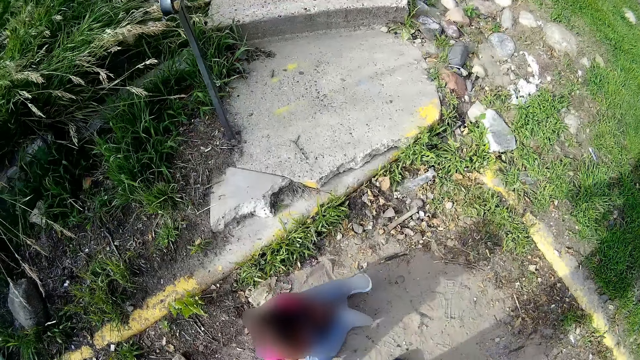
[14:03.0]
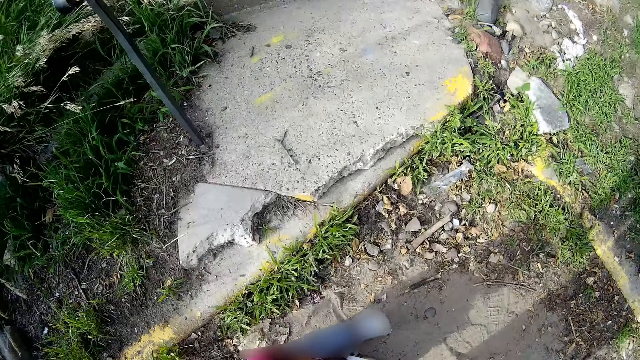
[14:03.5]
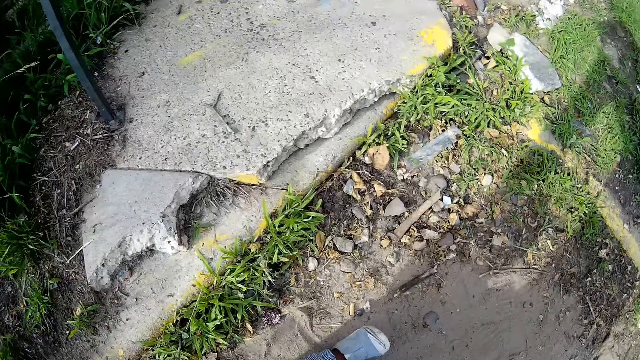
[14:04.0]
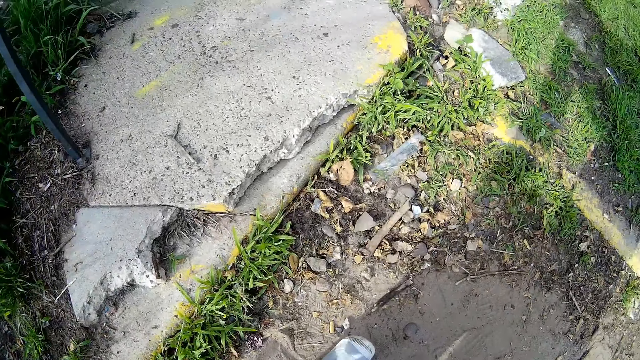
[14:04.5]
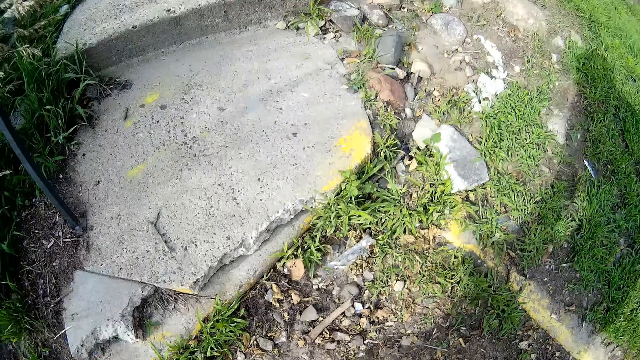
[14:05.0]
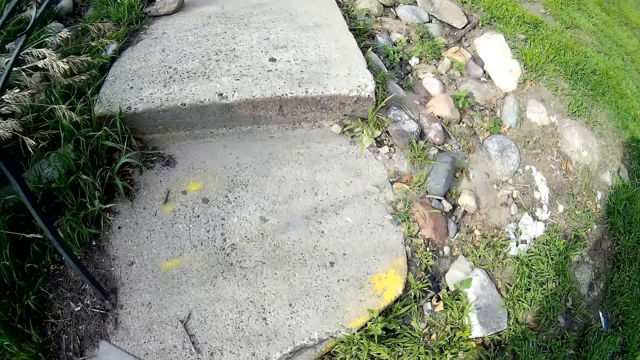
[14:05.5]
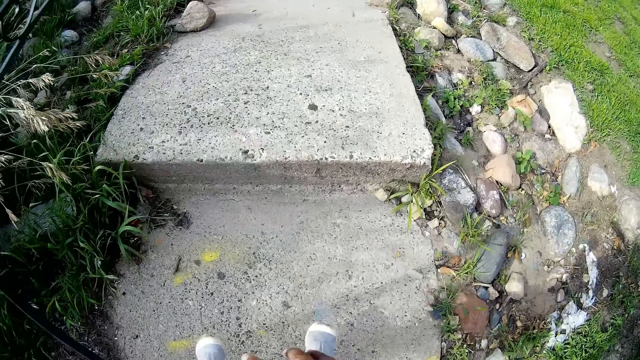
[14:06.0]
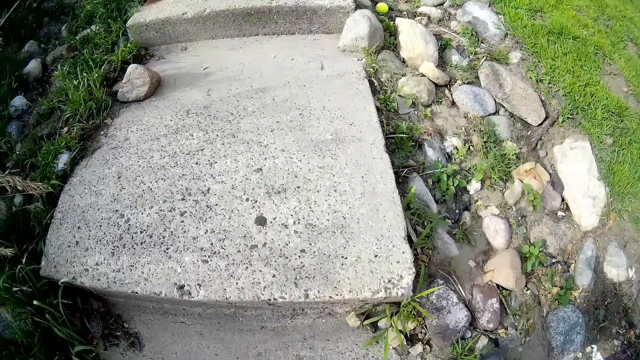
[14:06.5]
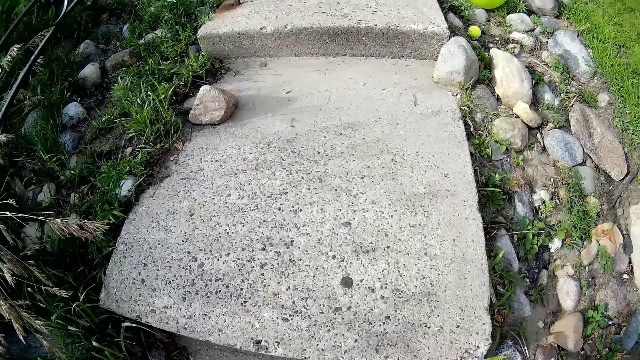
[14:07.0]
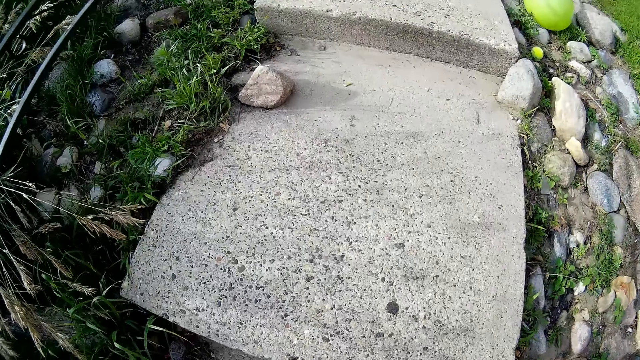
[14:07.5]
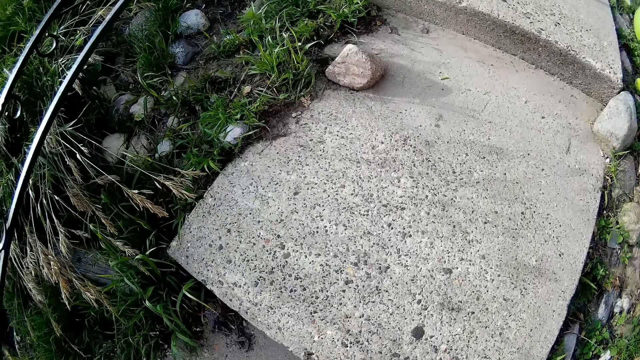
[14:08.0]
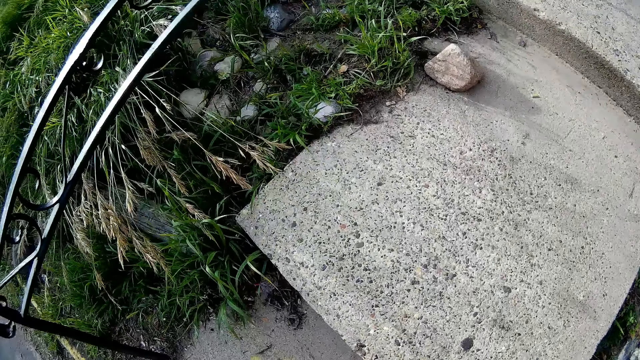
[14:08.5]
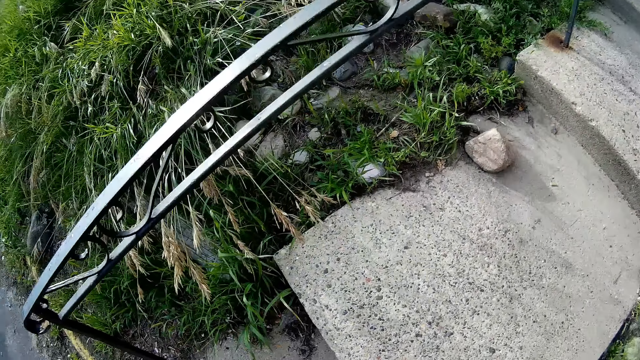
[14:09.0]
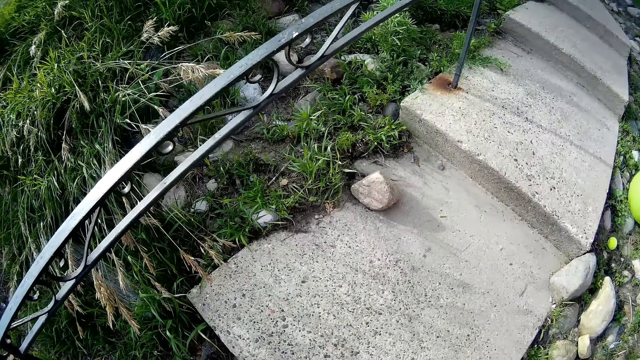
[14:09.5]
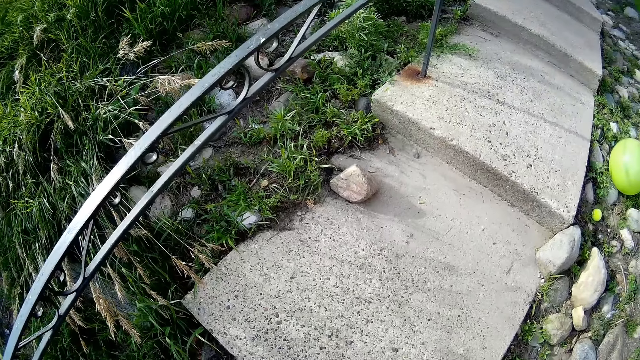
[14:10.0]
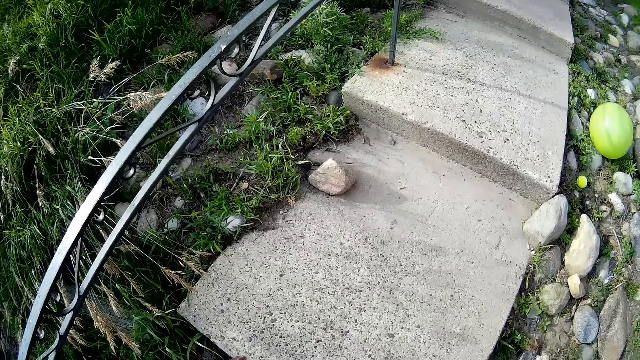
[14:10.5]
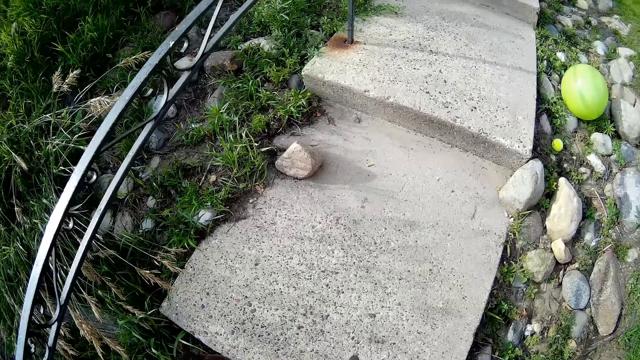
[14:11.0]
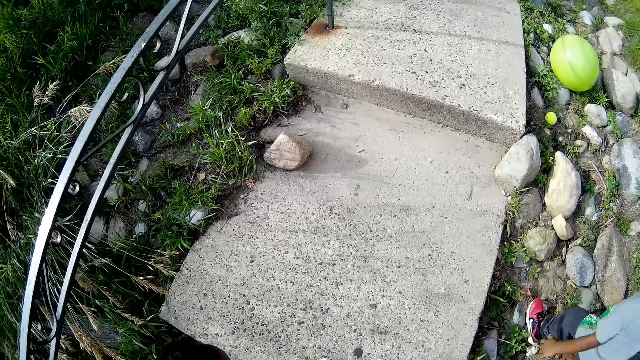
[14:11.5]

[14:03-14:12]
The camera wearer picks up a baby from the ground. They take a flight of stairs.

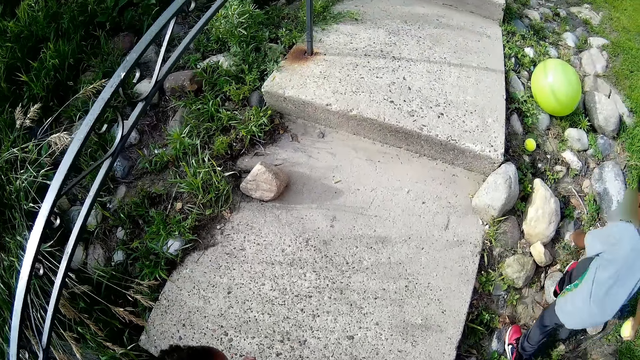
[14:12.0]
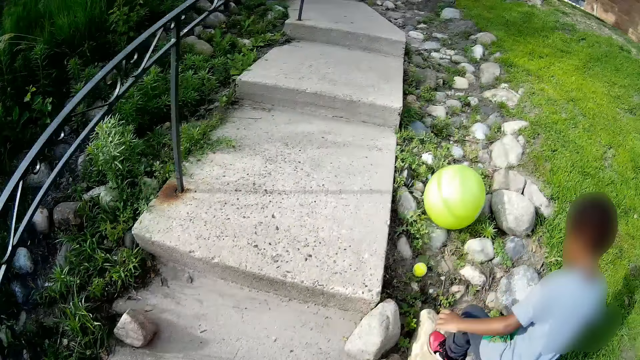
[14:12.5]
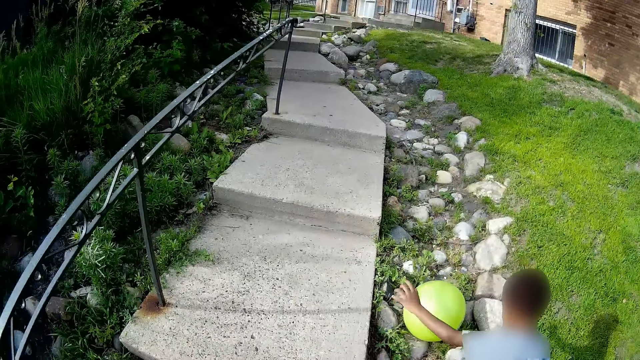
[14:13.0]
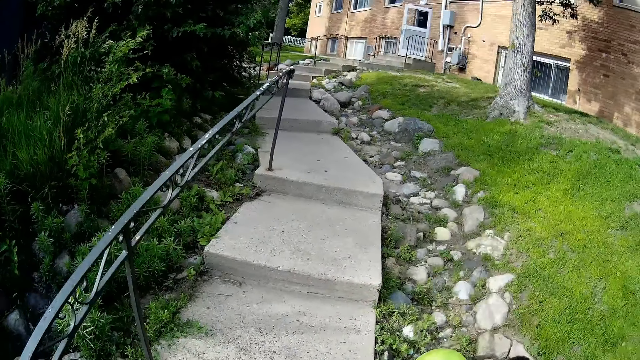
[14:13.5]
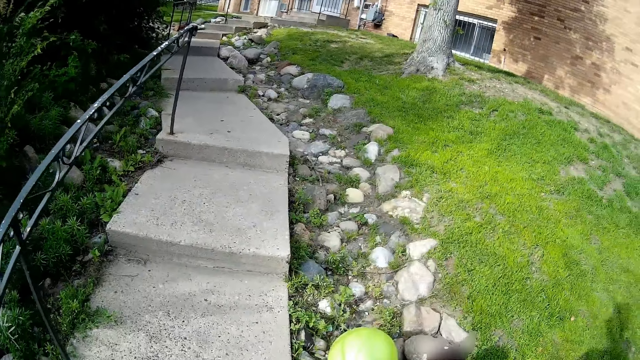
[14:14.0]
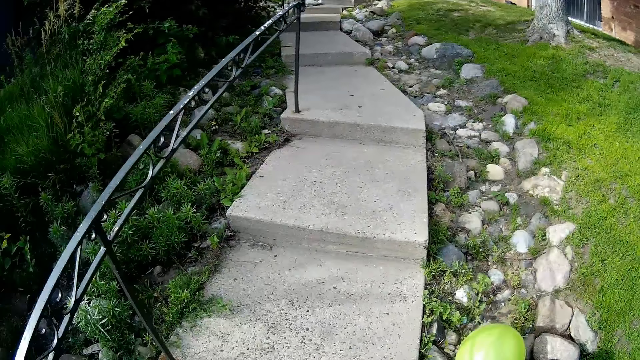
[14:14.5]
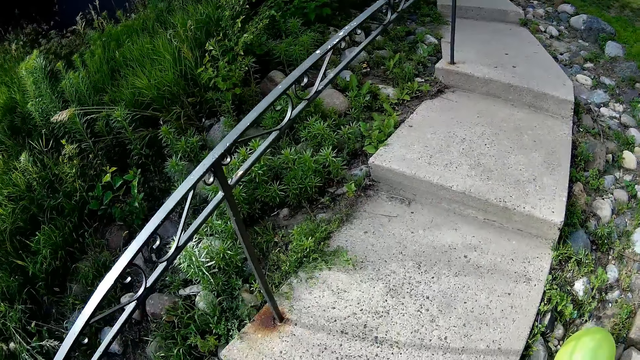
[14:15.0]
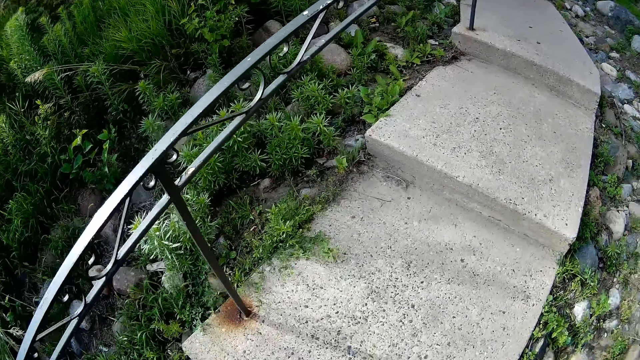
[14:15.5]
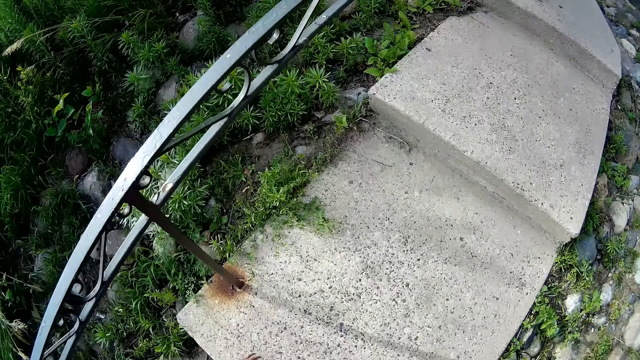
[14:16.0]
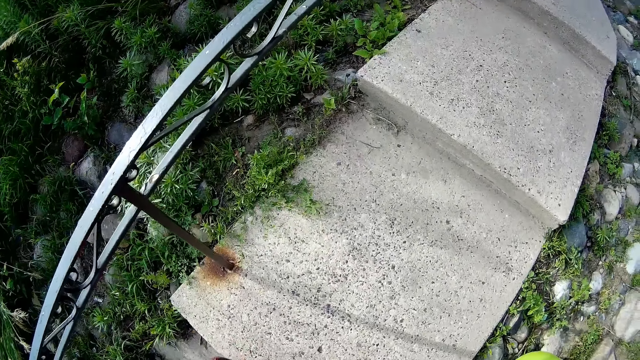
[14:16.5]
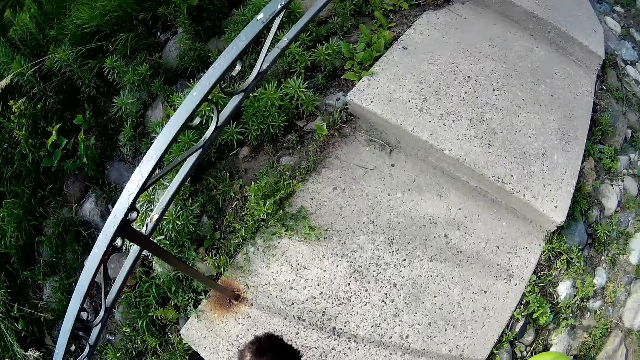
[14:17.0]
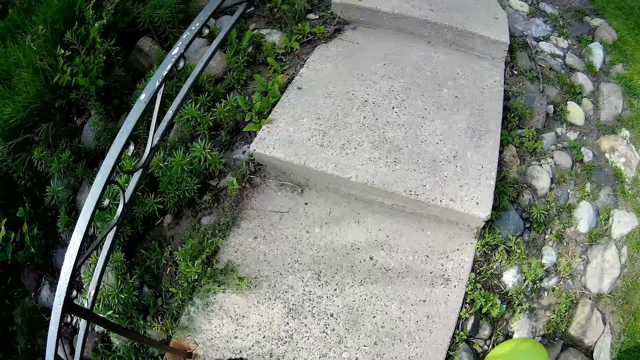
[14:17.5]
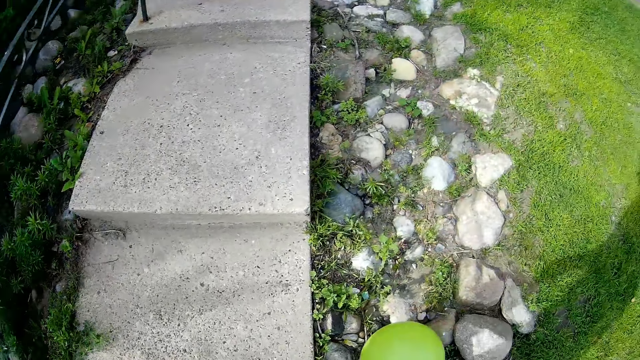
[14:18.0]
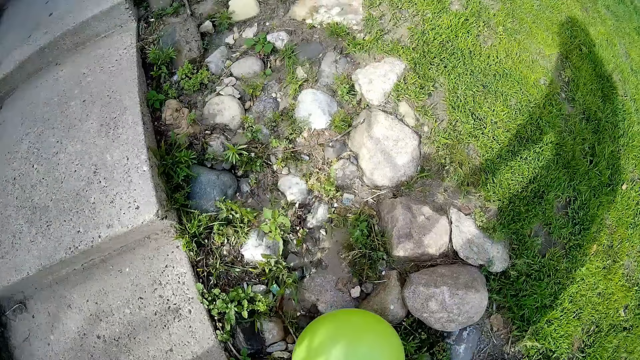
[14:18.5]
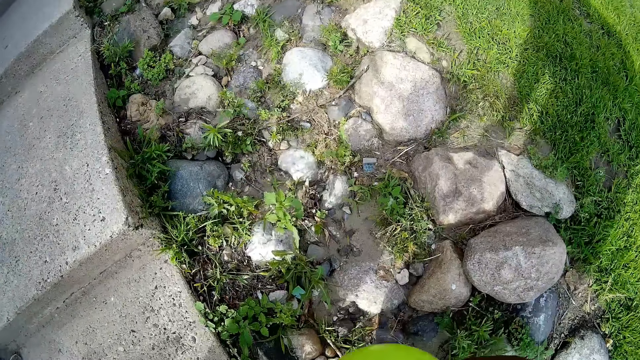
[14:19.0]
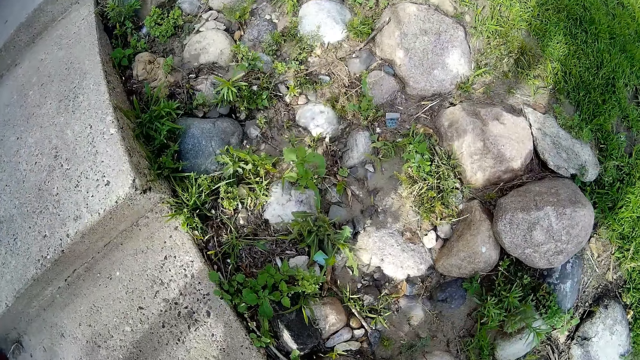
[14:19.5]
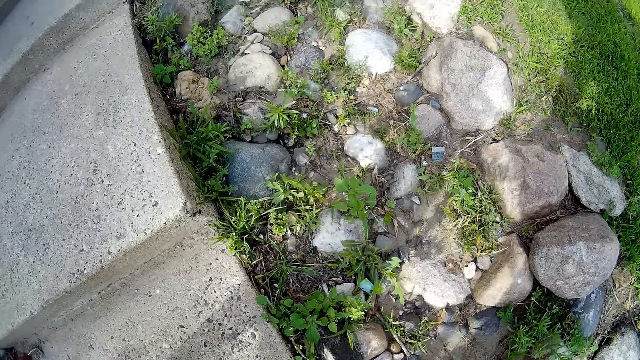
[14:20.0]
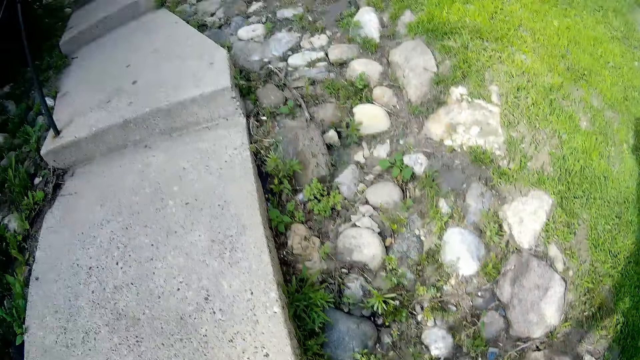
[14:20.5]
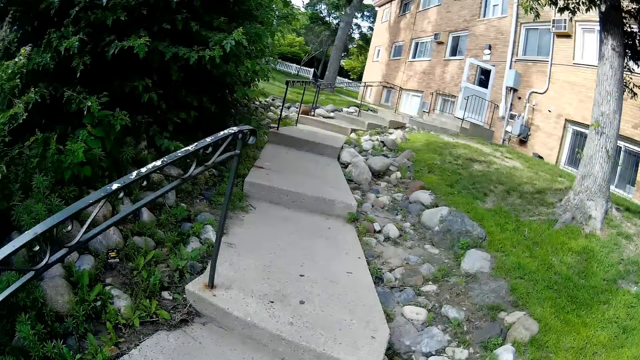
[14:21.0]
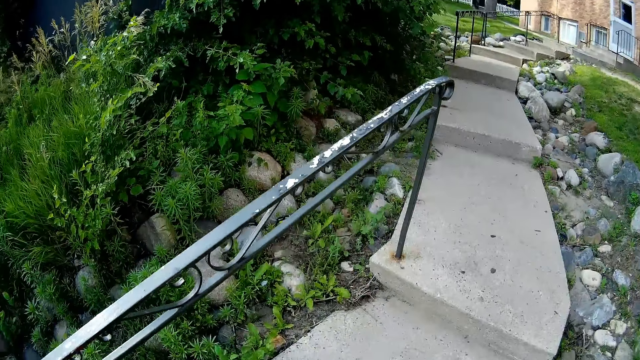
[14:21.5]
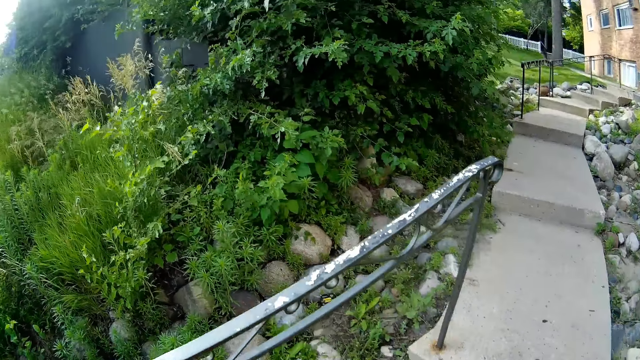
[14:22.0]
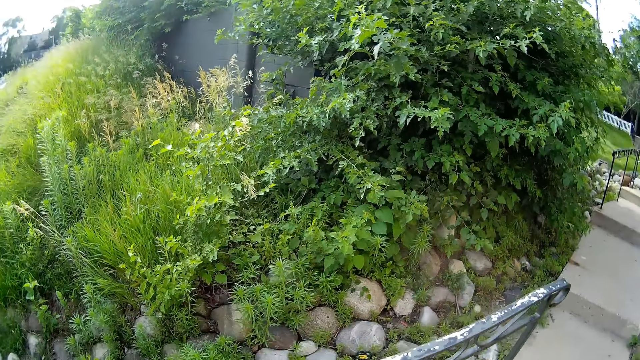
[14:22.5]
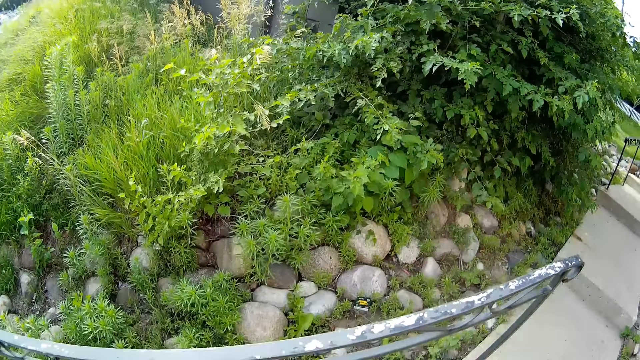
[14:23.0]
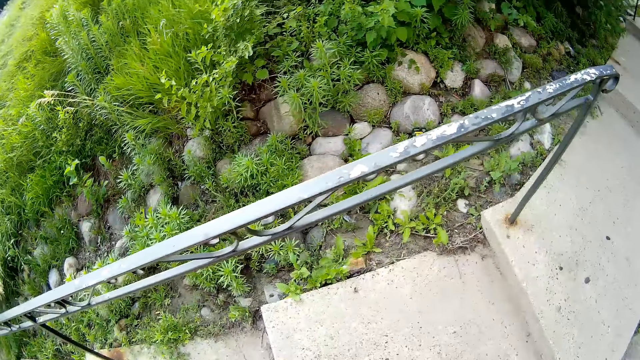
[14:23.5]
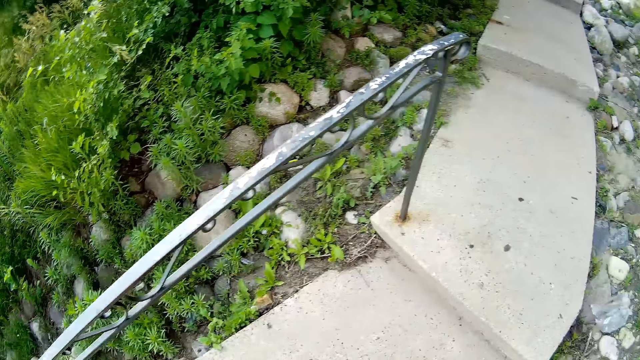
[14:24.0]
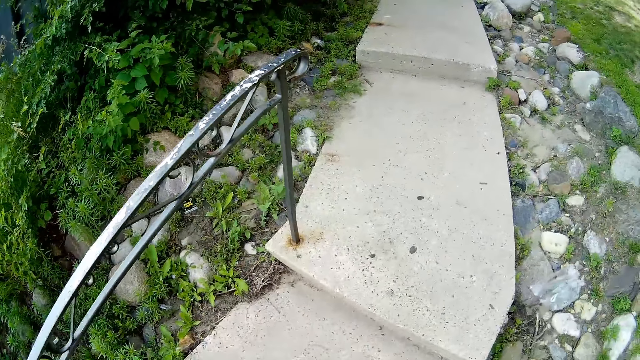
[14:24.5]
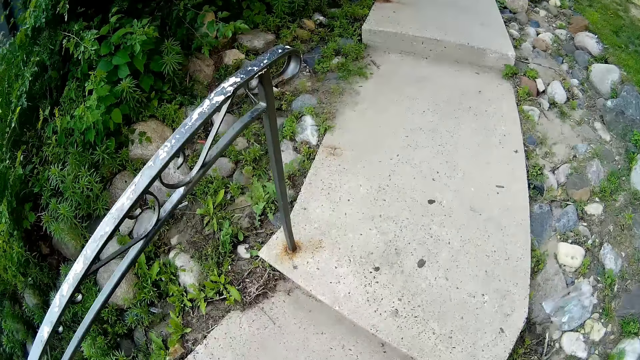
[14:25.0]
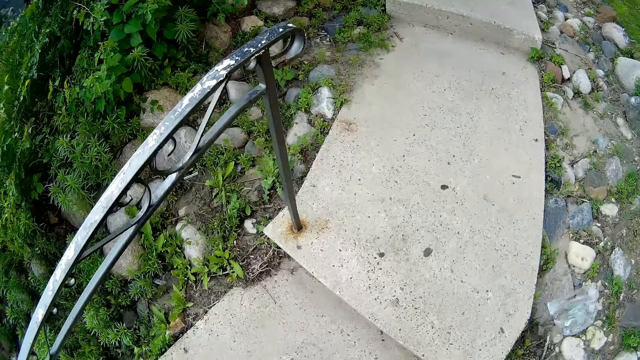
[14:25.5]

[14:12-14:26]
The camera wearer talks to the boy. She picks up a green ball with her right hand.
